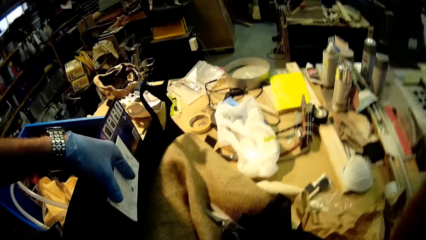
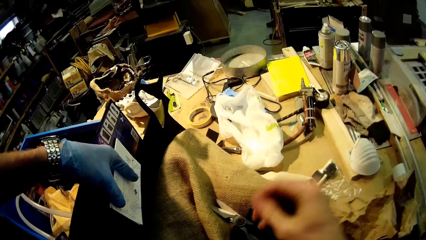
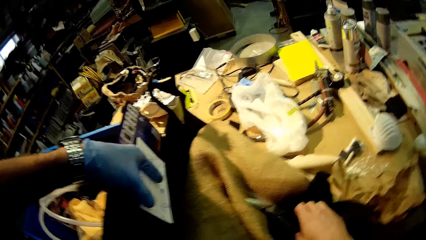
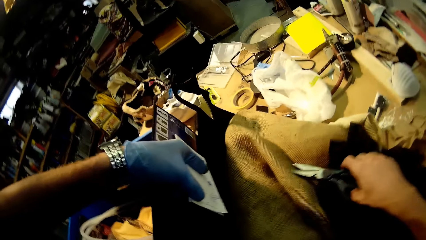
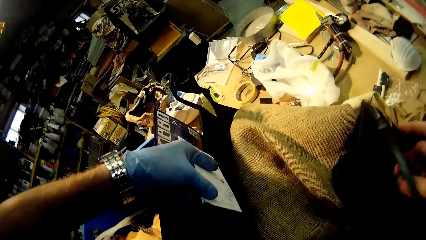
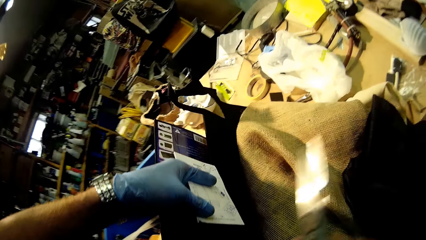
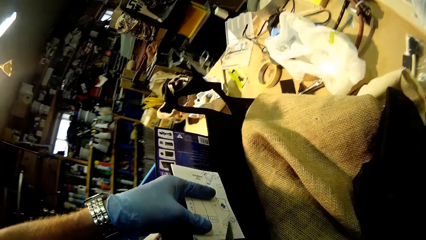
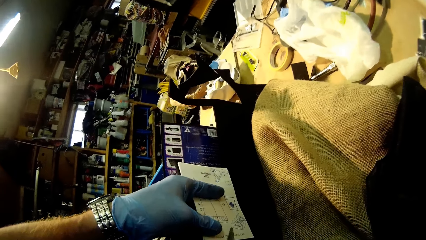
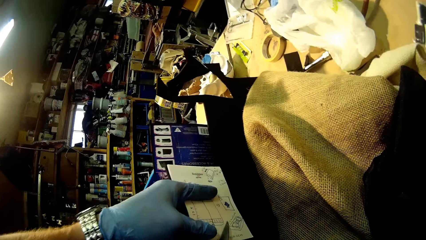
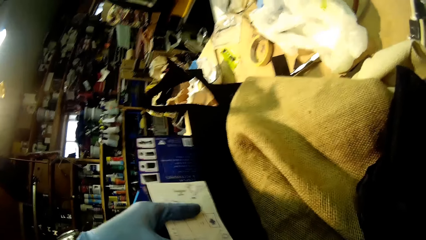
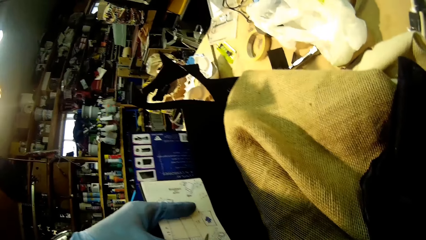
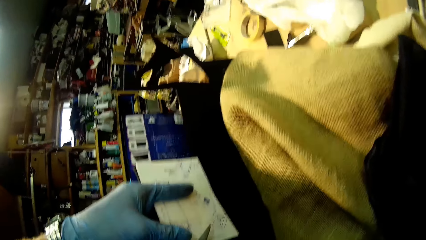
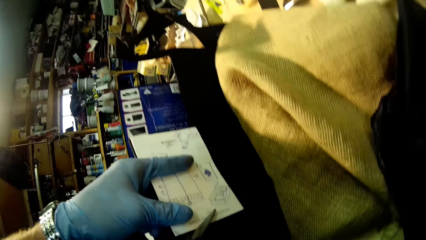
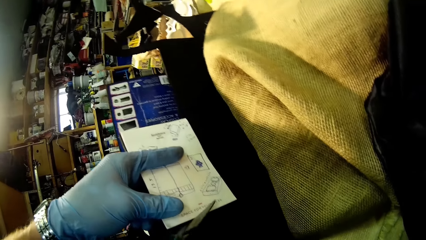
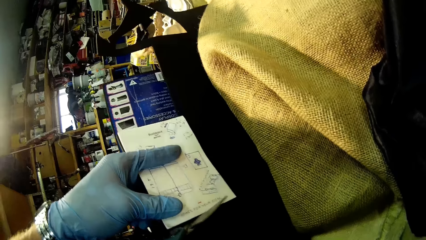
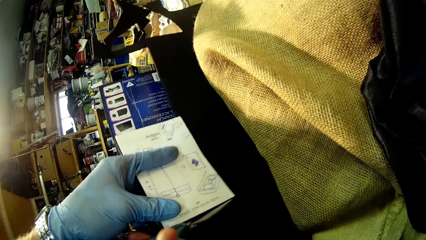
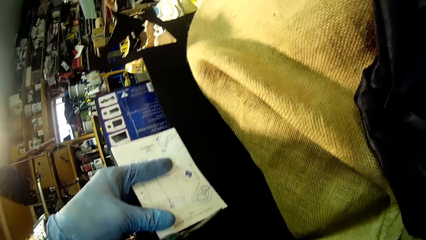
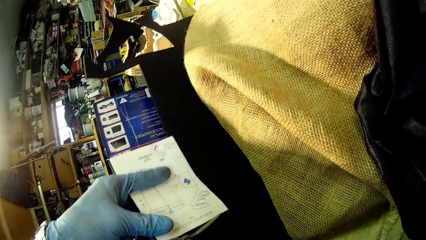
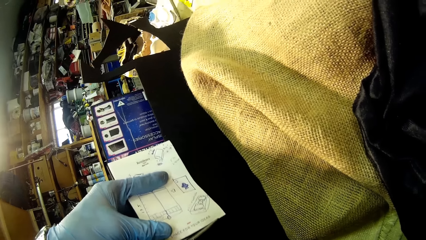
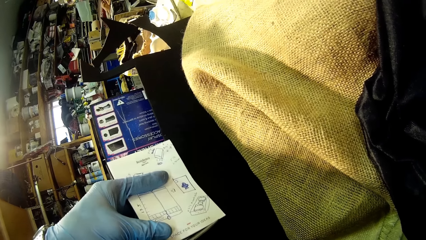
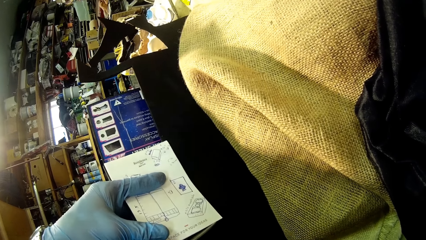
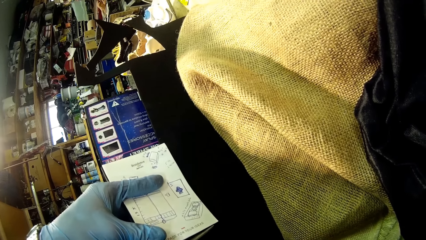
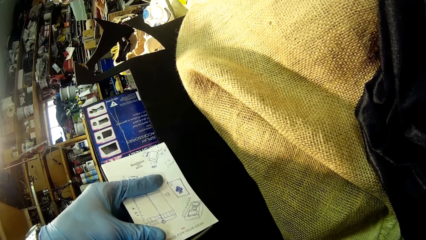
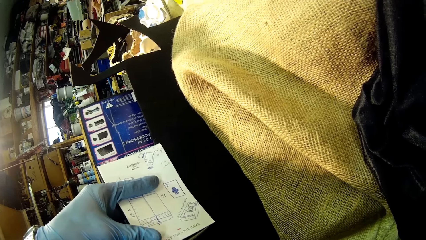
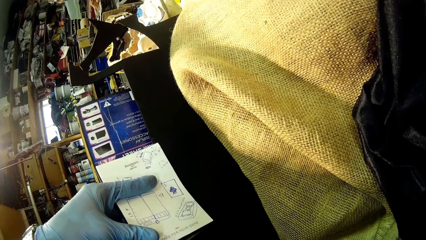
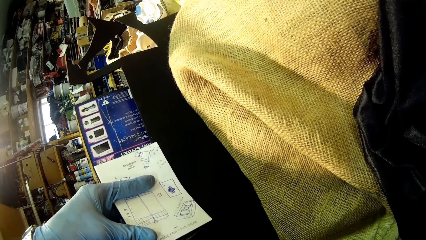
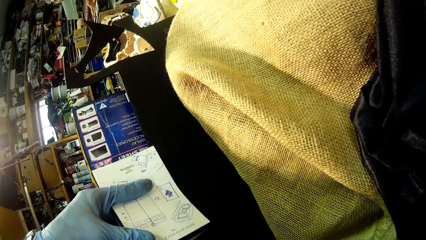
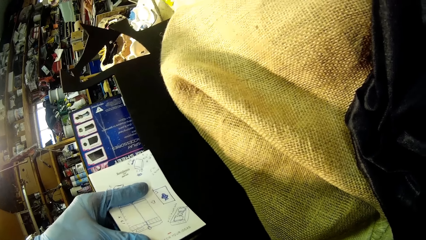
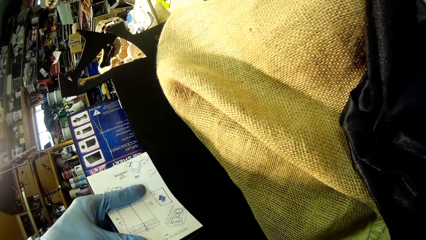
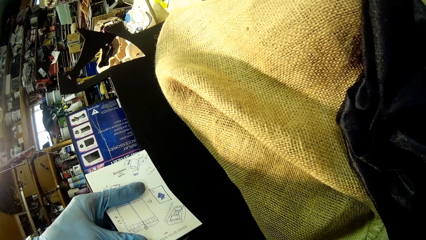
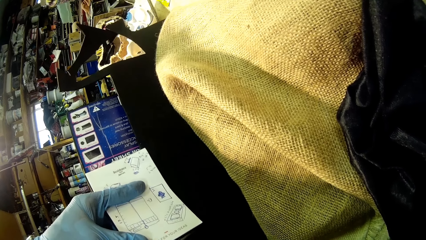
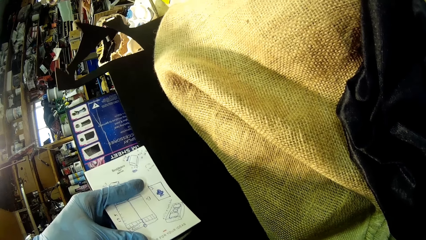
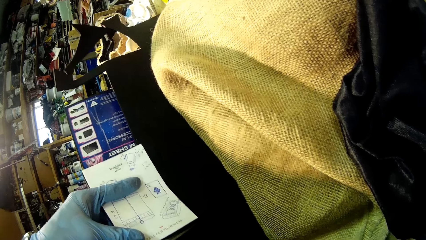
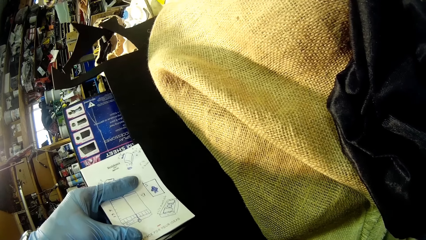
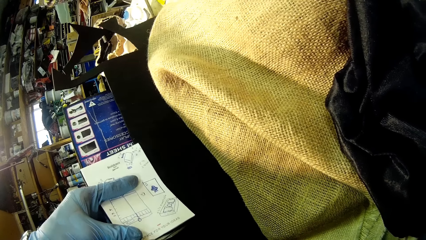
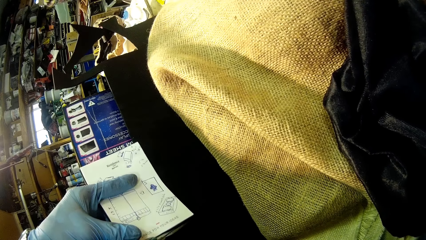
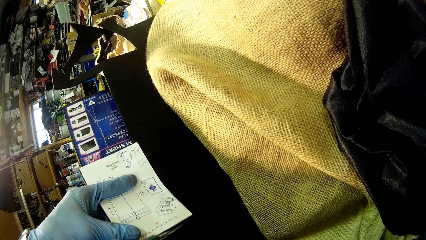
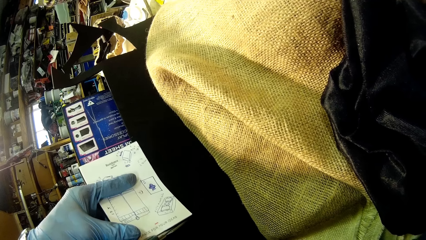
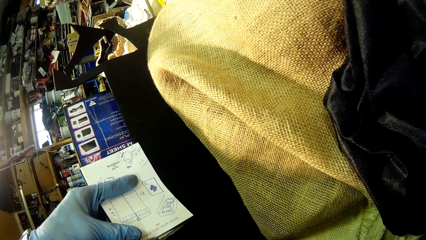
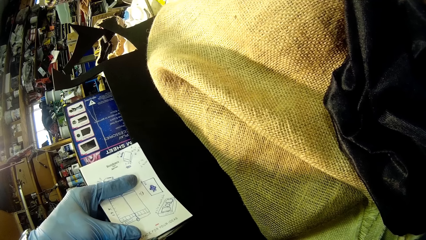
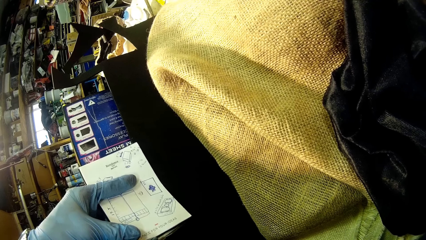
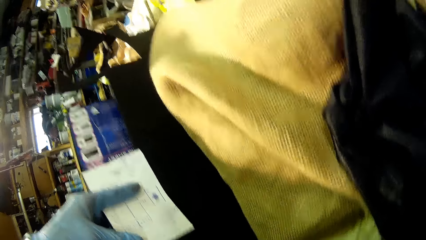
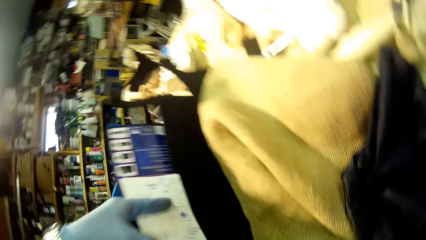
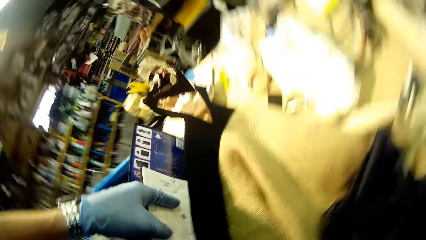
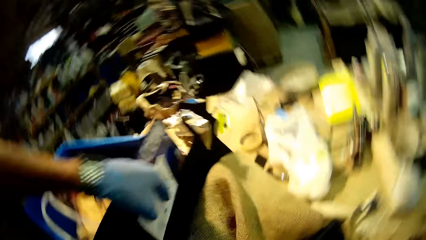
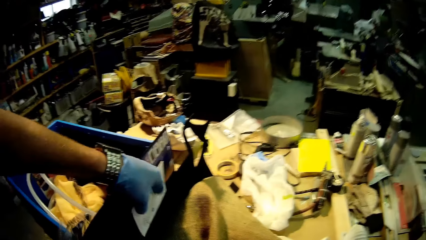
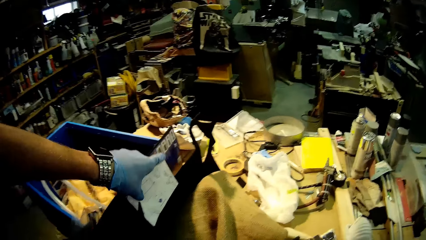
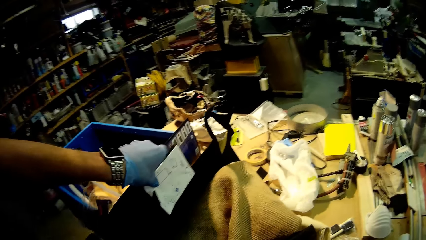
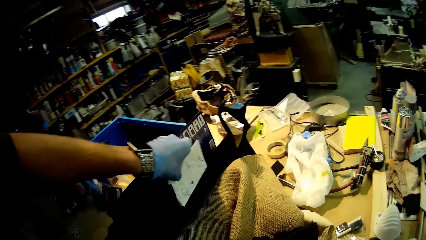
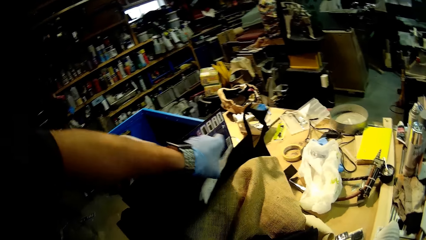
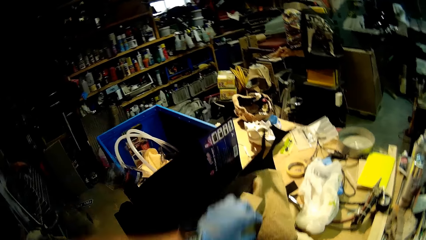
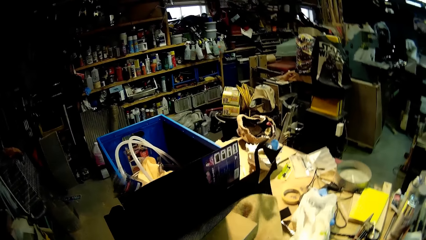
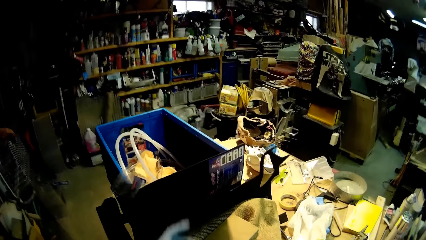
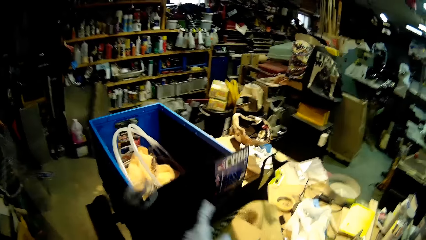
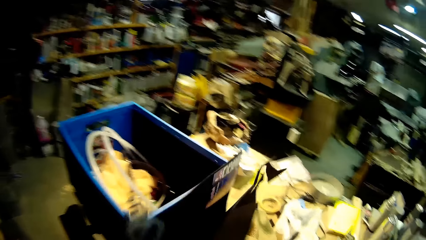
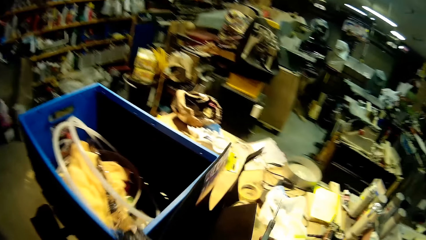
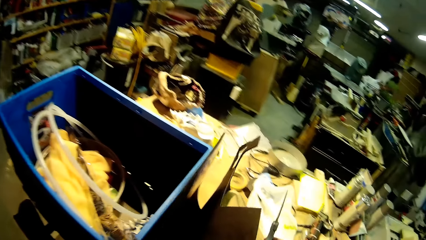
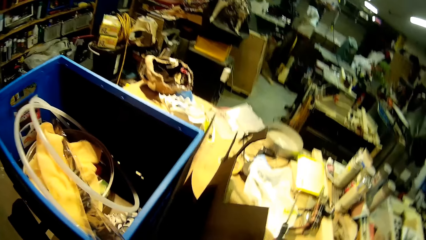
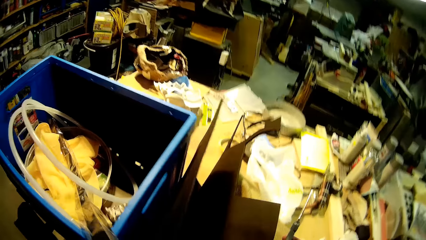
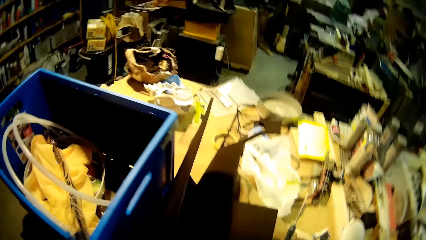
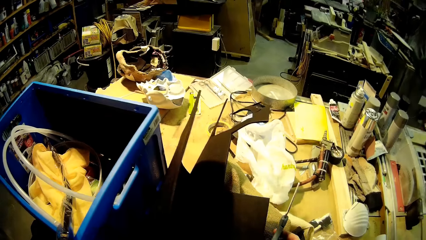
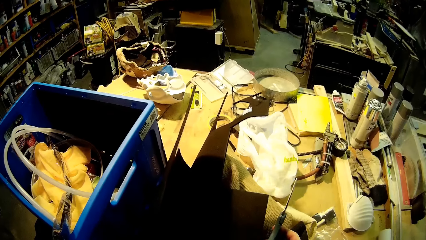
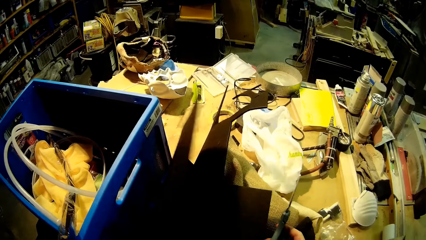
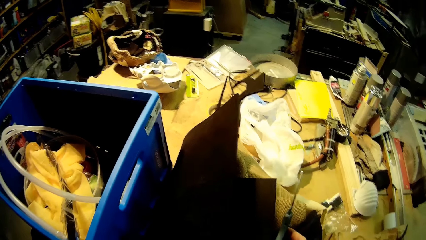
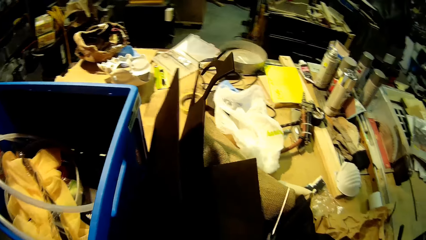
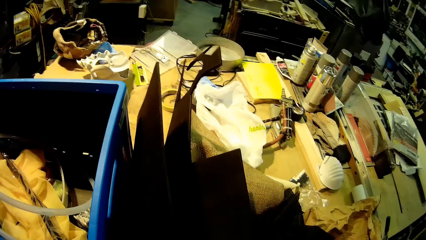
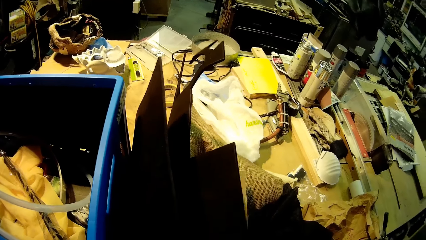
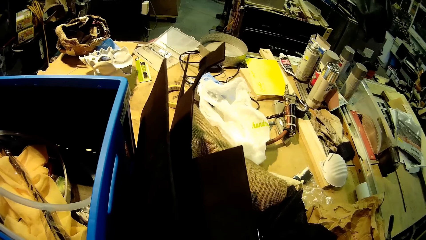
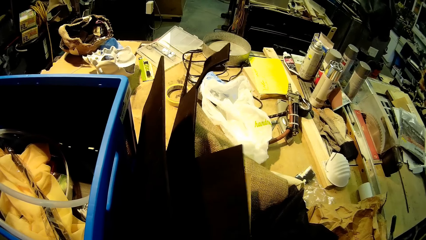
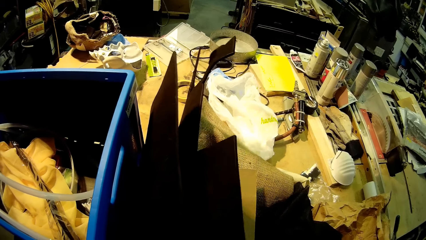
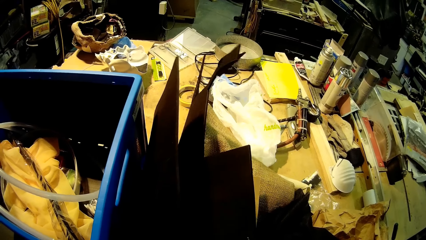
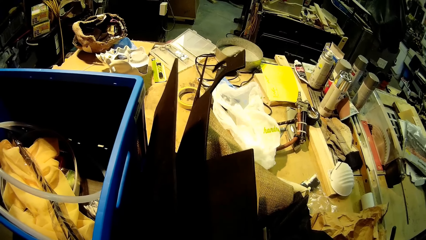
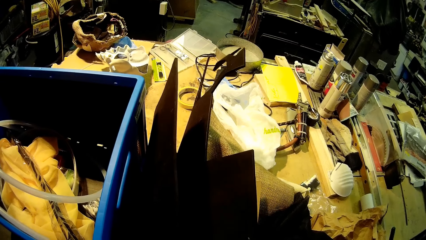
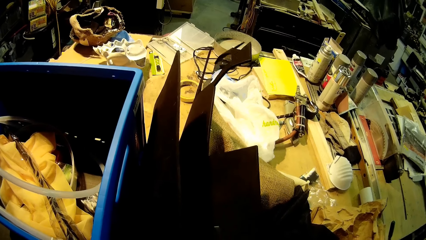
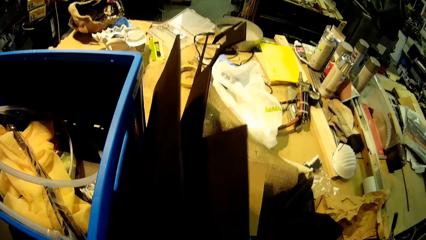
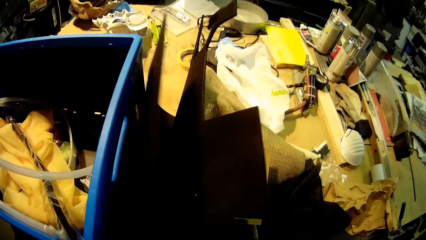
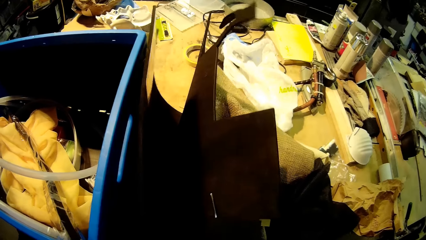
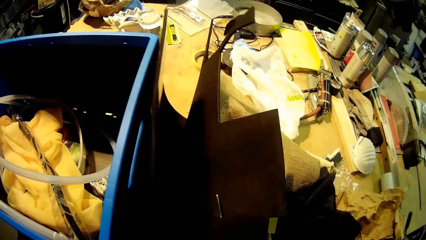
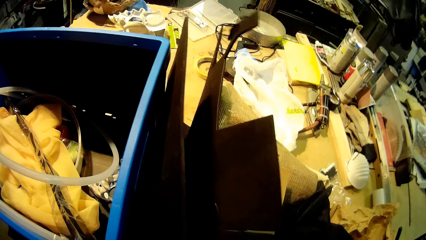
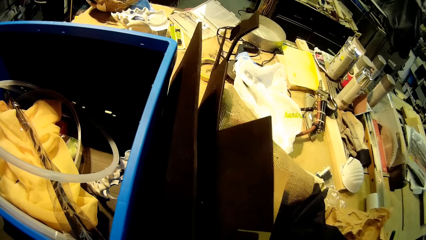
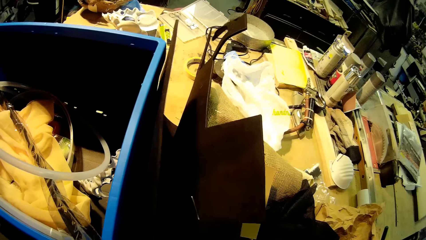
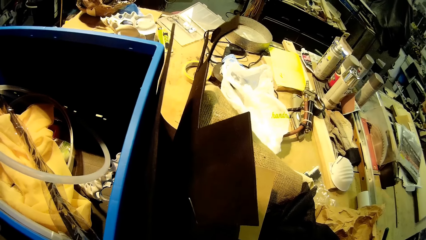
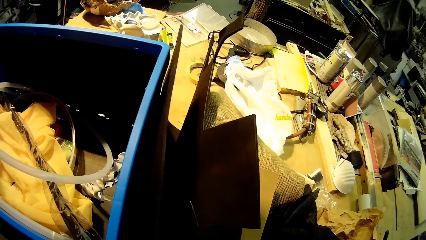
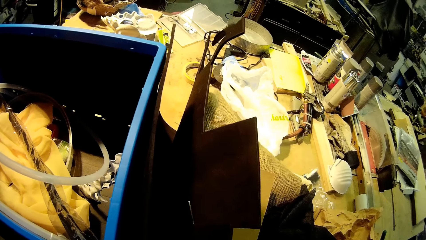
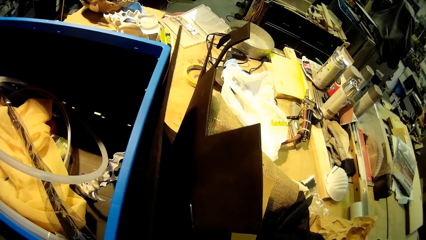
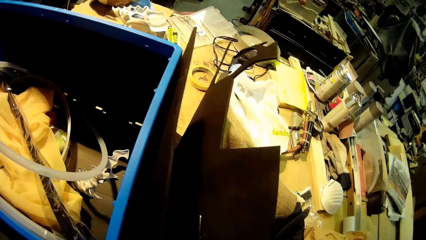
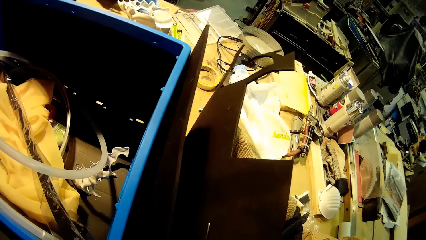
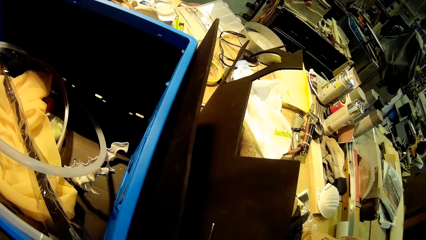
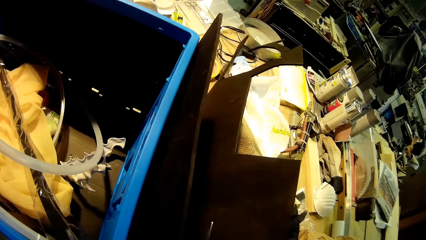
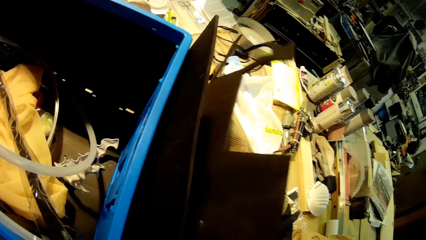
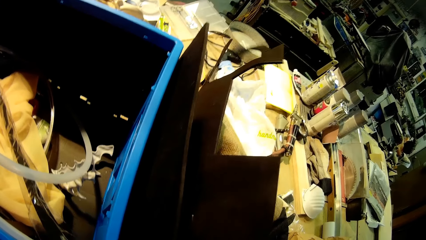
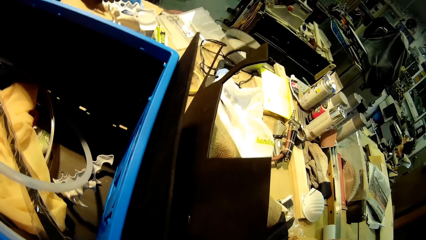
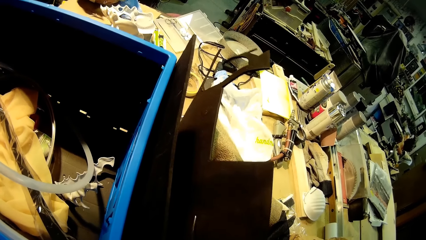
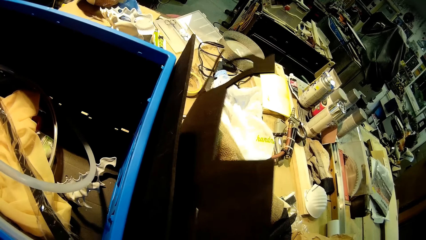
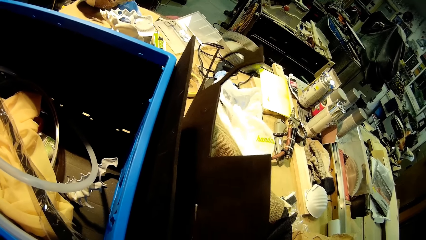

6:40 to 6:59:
The camera wearer picks up the scissors from the table with his right hand. He cuts the black cardboard with the scissors in his right hand. He cuts a piece of box with the scissors. He drops the white cardboard on the table with his left hand. He interacts with the black cardboard with both hands. He cuts the black cardboard with the scissors in his right hand.
